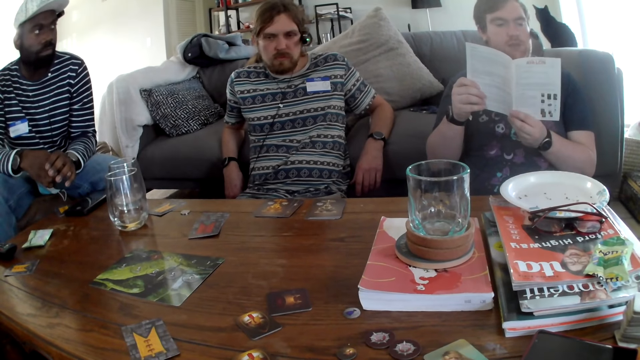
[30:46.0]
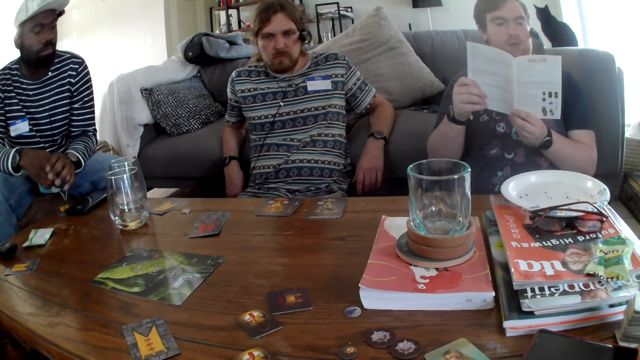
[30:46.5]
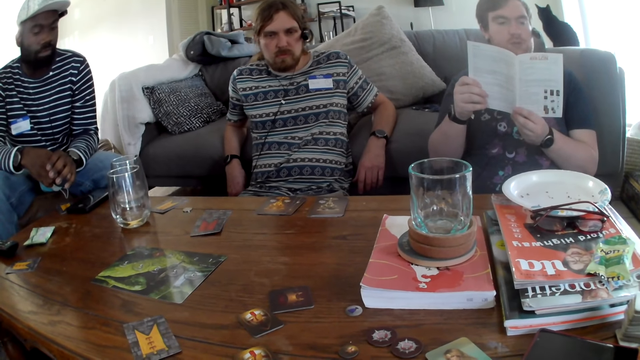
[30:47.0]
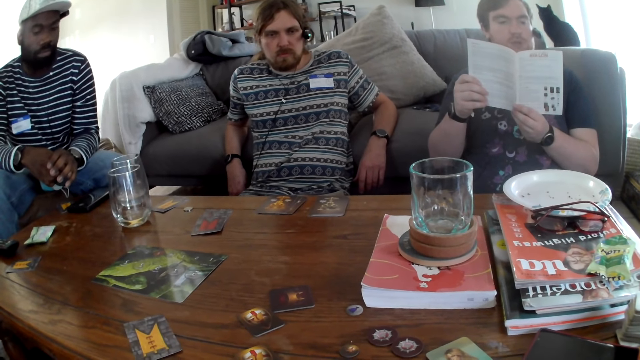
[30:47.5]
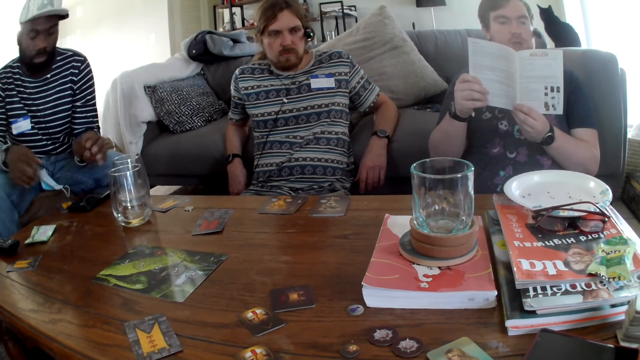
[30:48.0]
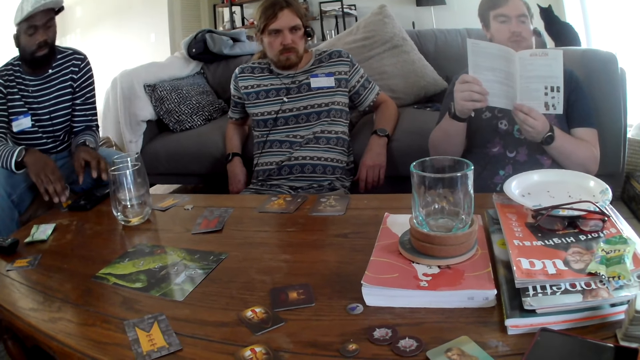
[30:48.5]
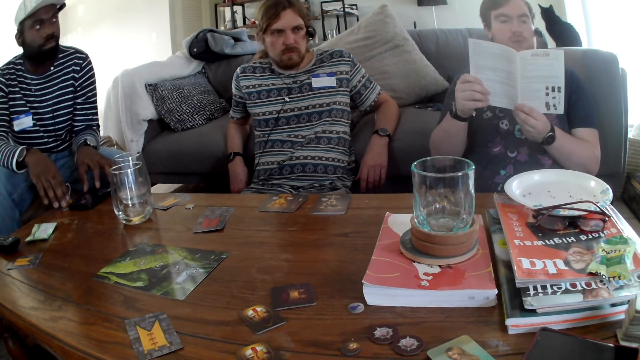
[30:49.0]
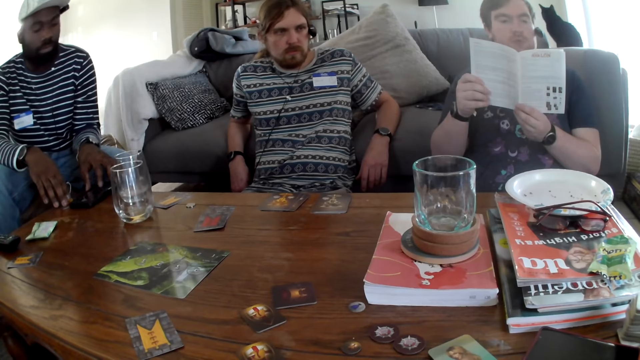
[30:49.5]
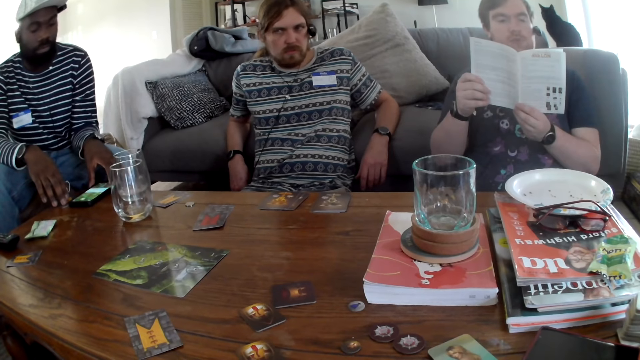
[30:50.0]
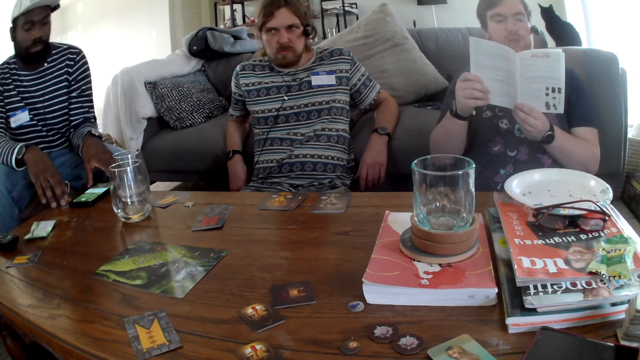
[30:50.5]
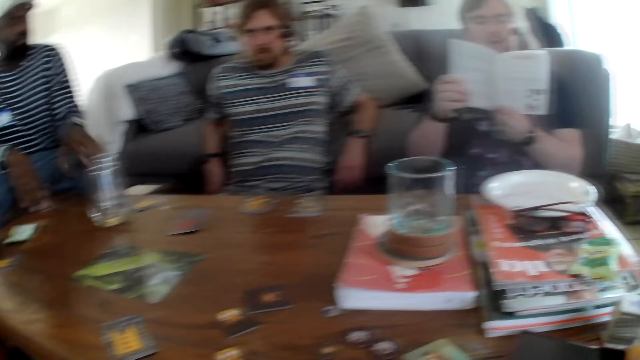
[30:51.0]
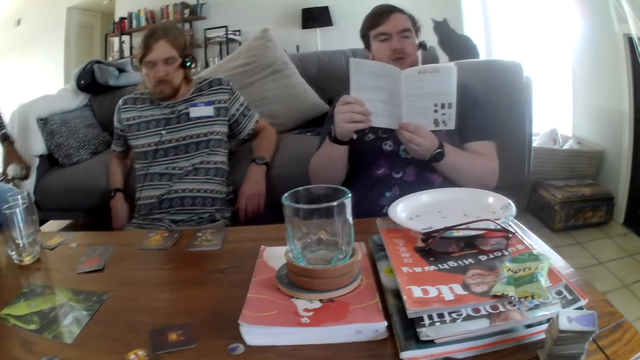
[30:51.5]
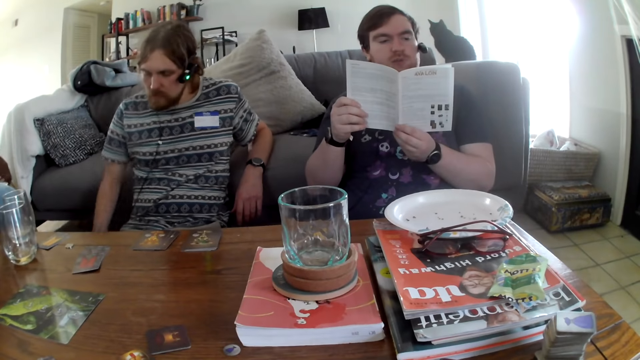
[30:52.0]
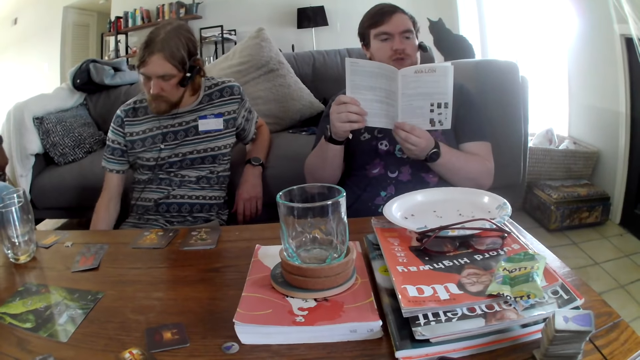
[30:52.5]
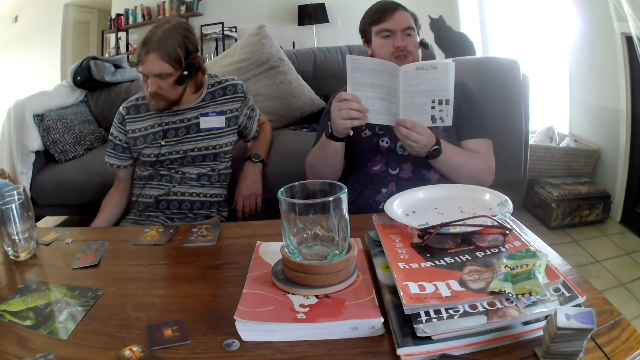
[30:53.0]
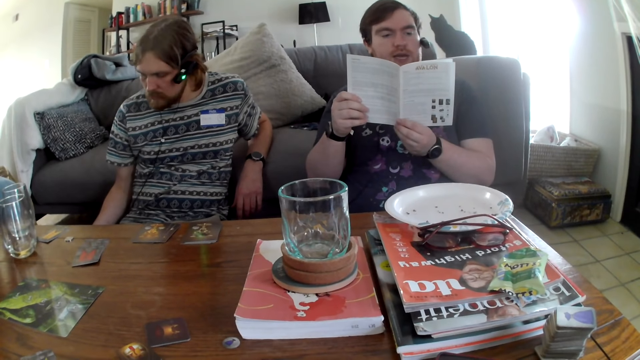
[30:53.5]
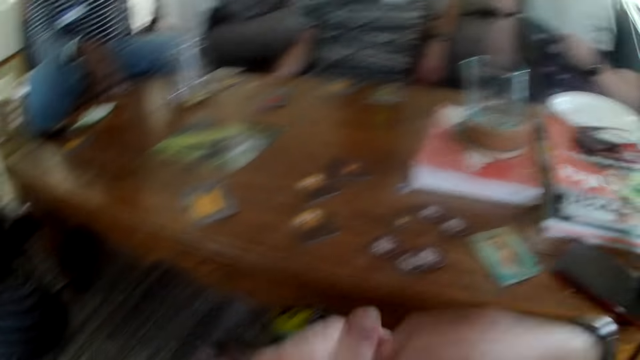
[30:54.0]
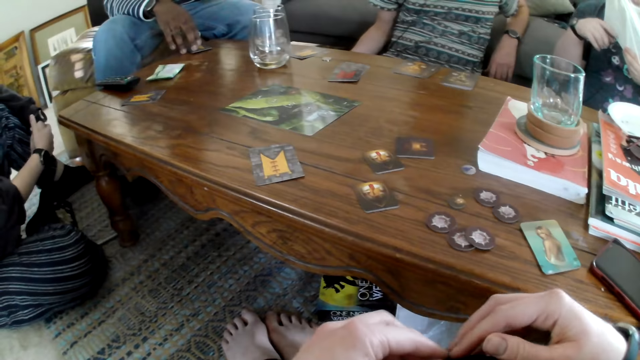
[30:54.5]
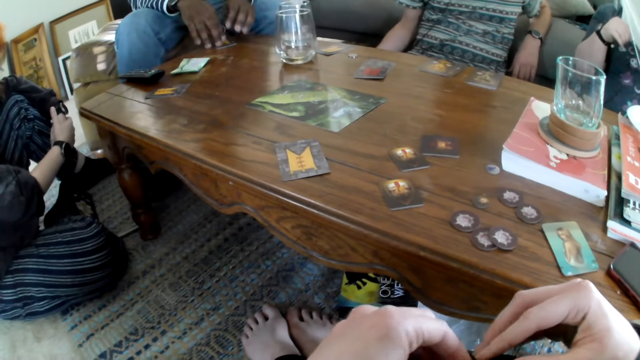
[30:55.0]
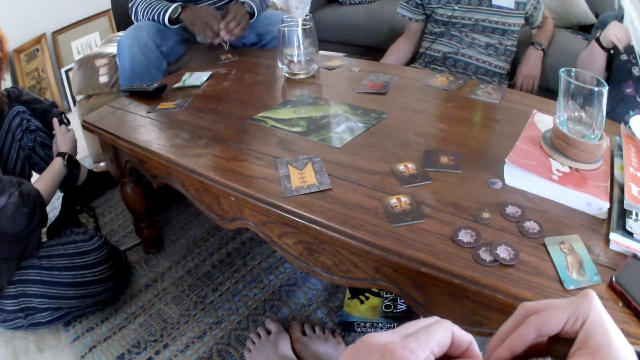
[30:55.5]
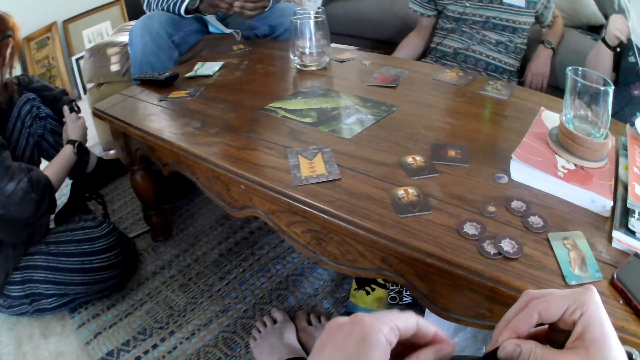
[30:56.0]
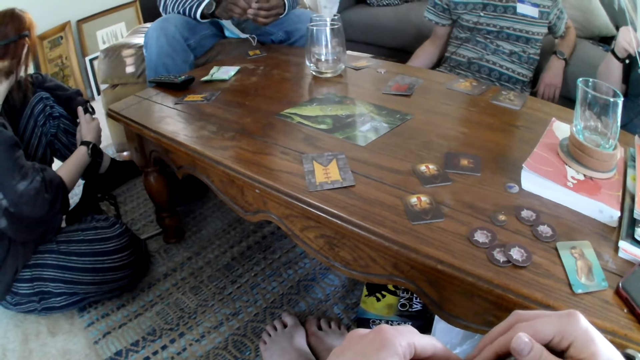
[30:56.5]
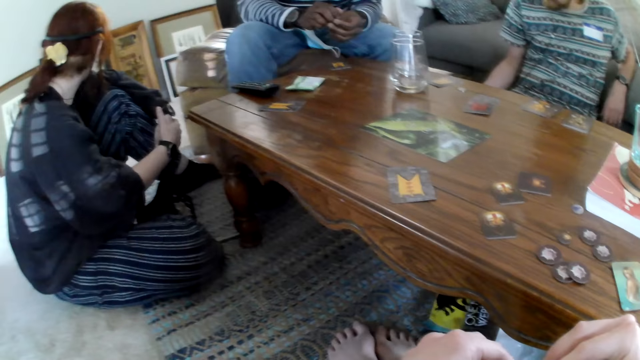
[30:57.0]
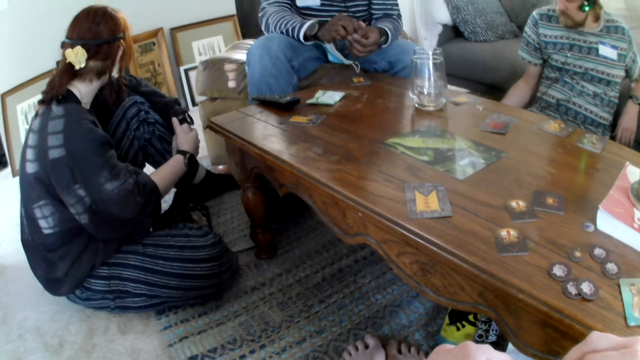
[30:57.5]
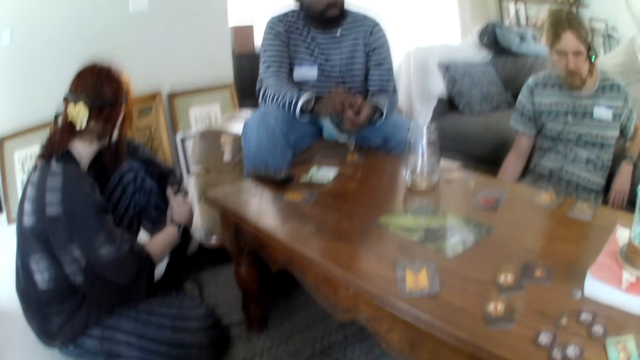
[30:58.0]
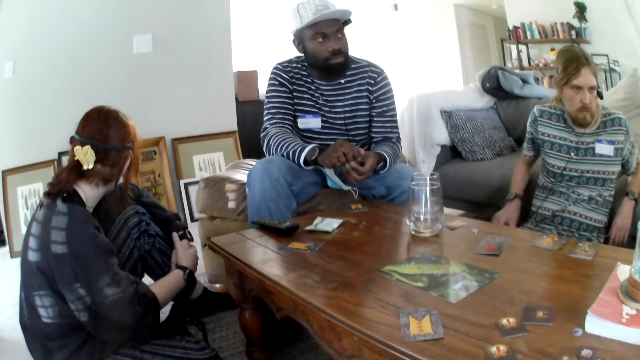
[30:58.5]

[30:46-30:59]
A man presses the phone. The man picks up the phone. Another person talks. The man puts the phone down. The camera wearer moves the hand.

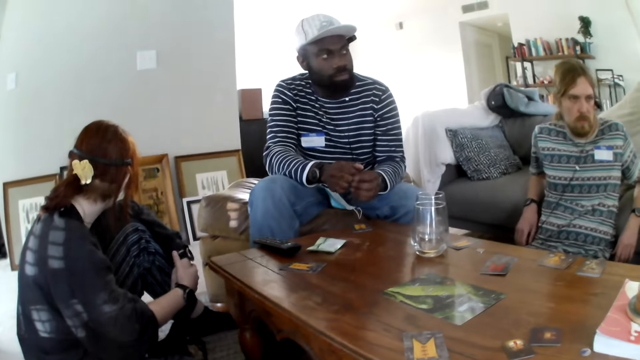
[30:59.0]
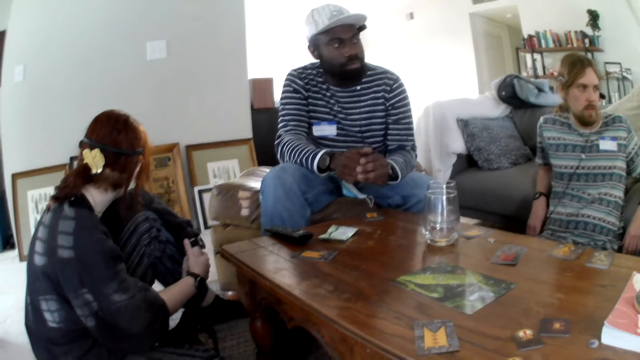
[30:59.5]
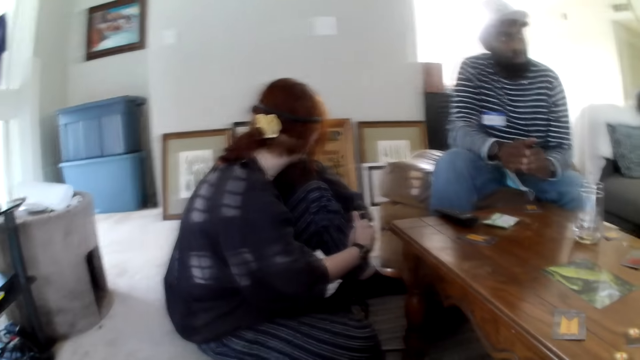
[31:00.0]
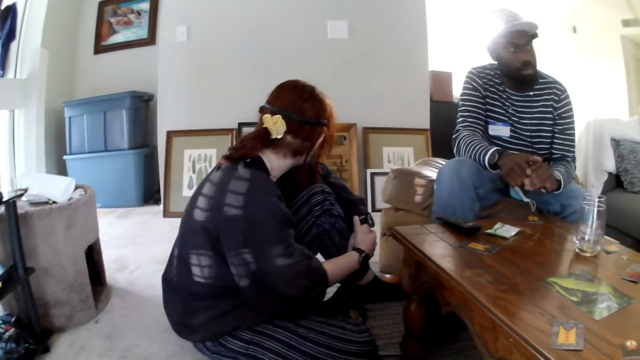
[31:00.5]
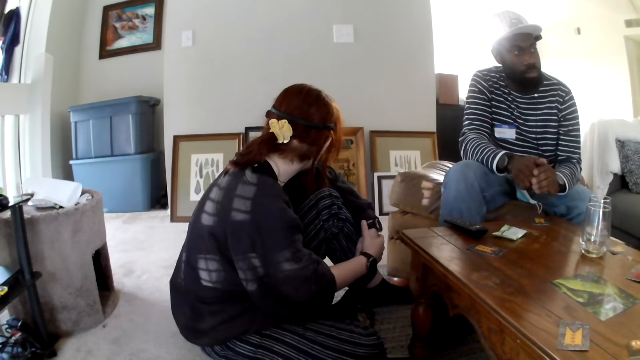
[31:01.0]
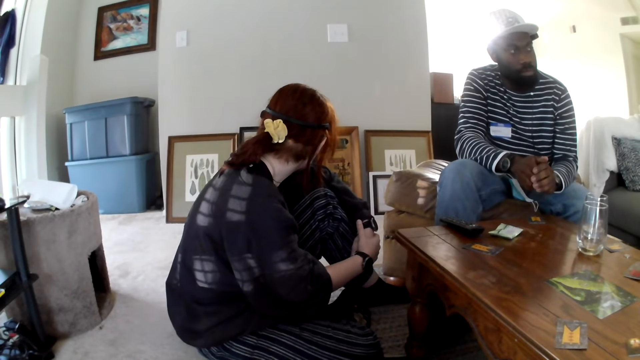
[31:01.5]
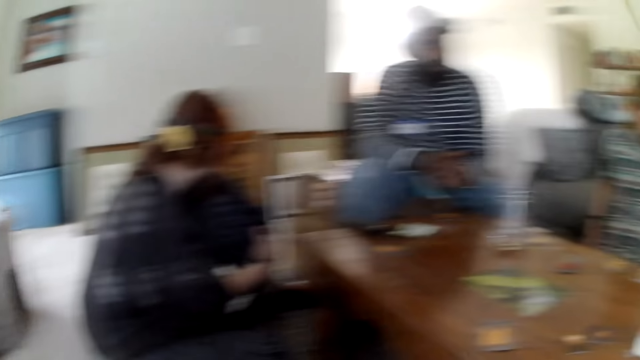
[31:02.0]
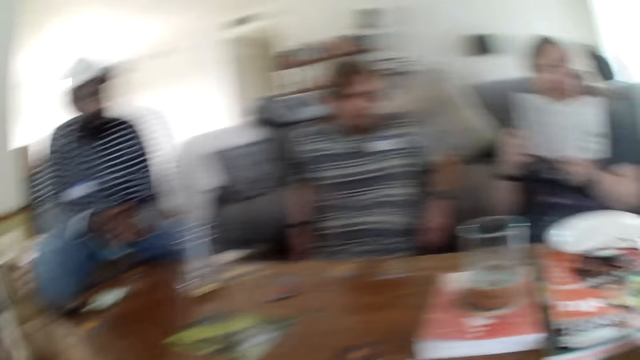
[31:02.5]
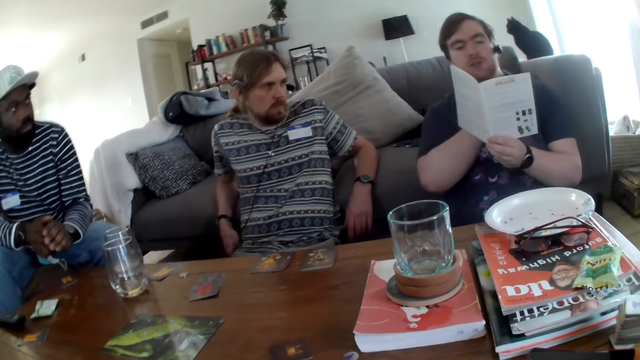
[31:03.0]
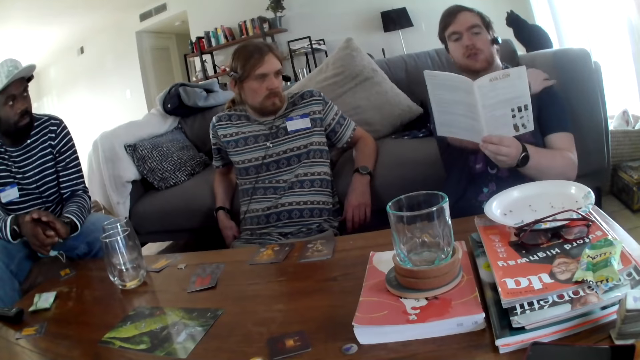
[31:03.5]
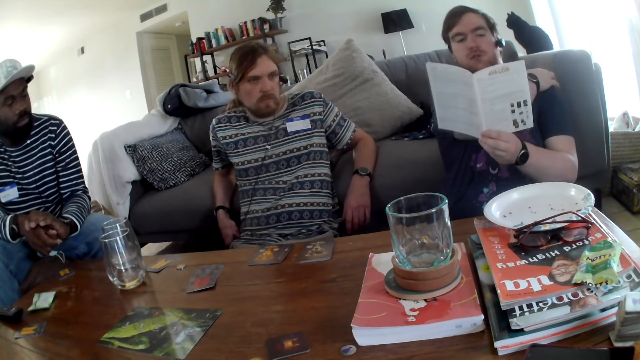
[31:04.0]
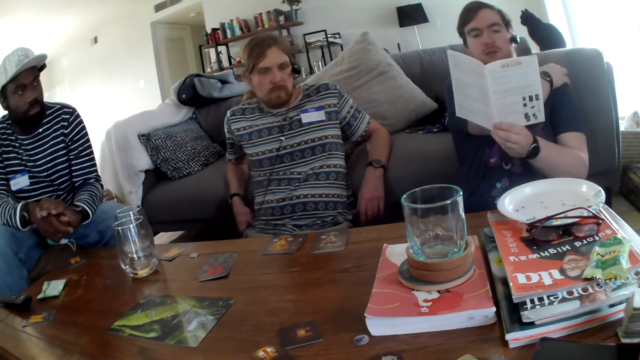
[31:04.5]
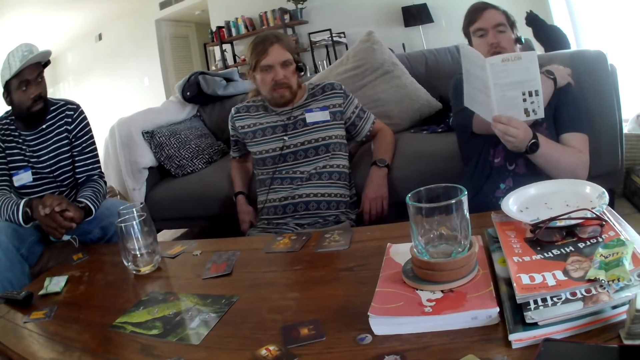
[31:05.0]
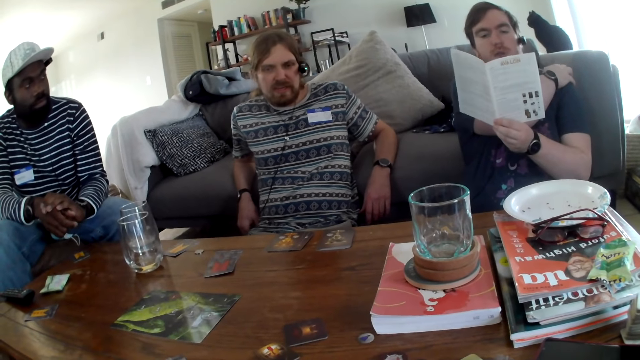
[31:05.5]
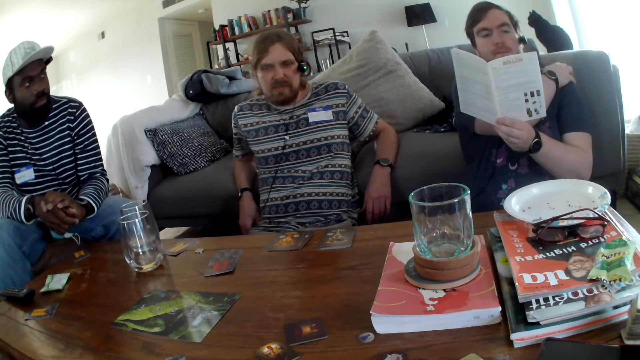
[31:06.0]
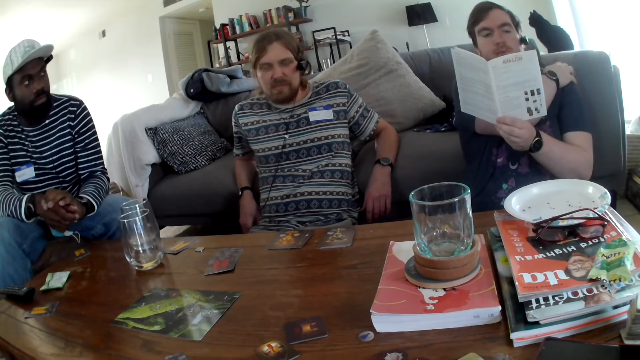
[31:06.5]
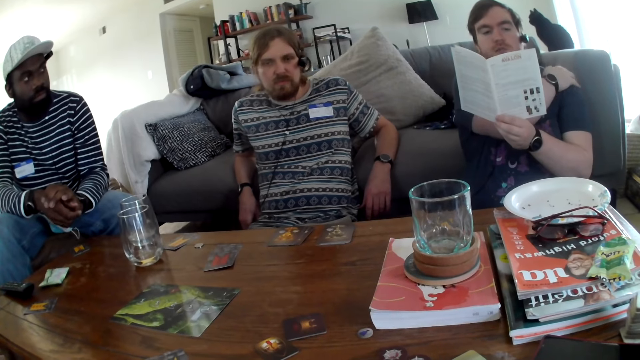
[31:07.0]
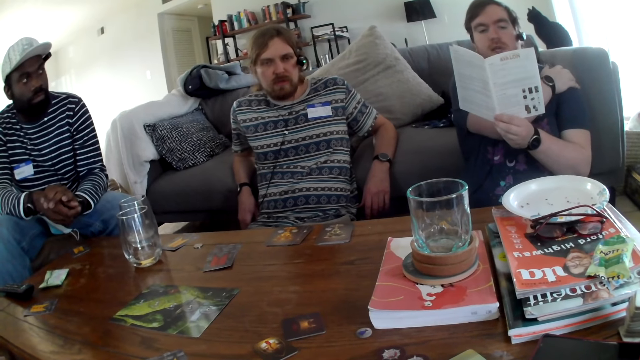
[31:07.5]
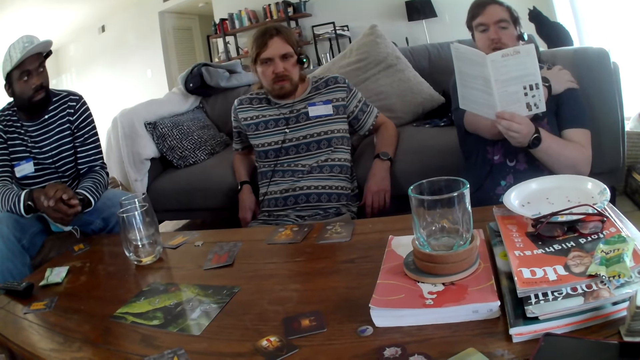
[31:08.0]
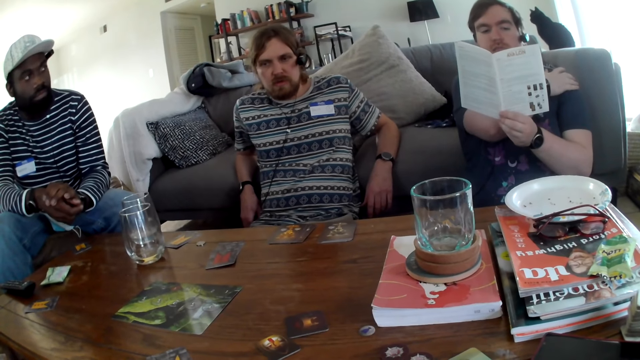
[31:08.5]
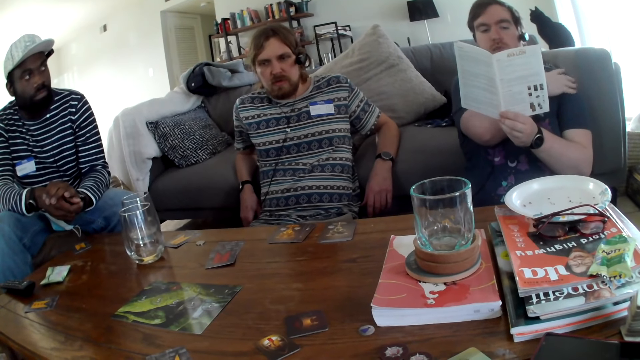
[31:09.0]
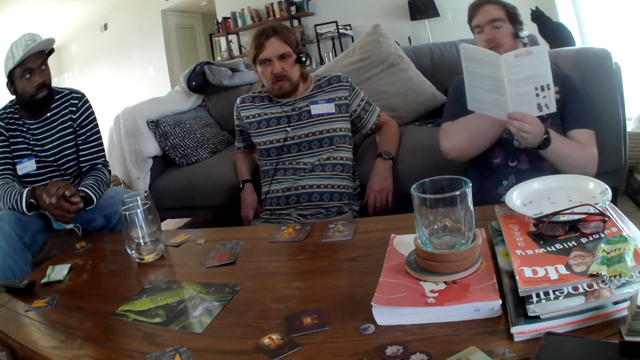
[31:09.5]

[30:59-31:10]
A man scratches the shoulder. The man talks.
